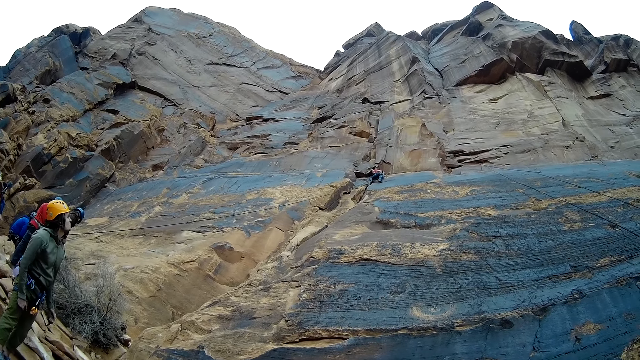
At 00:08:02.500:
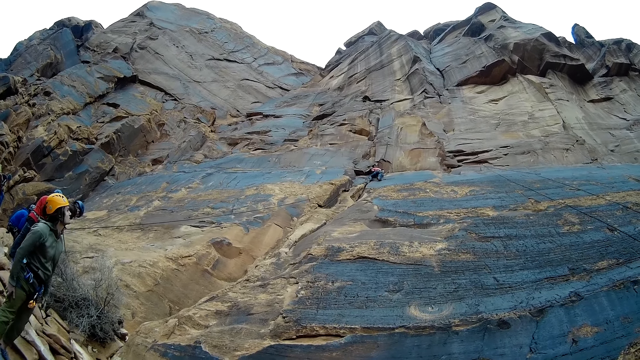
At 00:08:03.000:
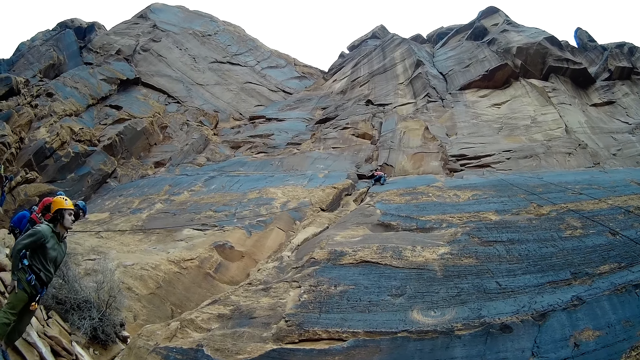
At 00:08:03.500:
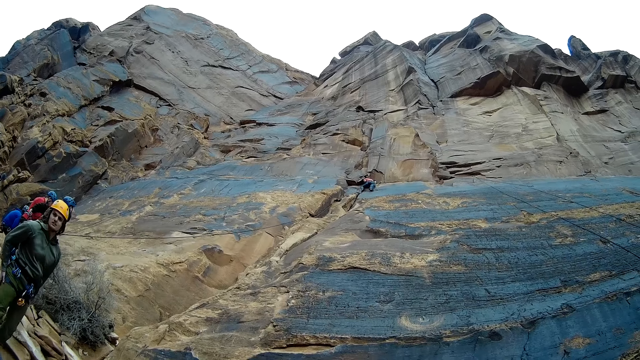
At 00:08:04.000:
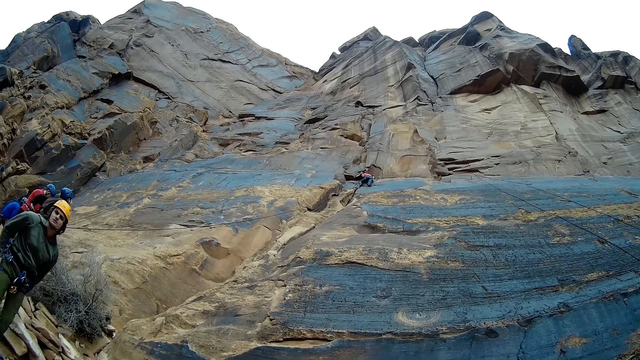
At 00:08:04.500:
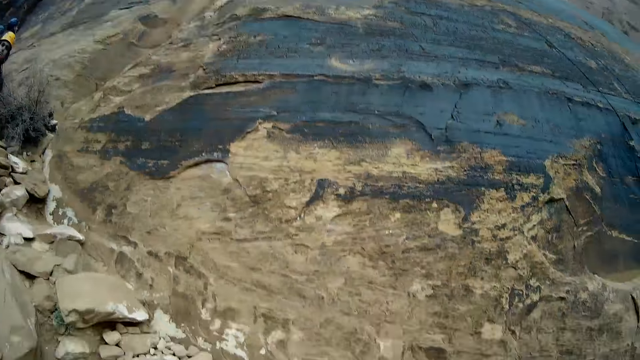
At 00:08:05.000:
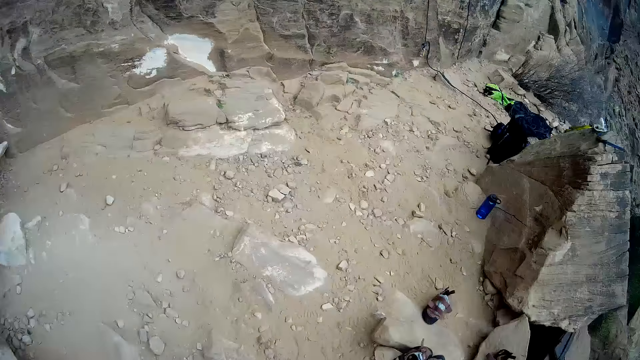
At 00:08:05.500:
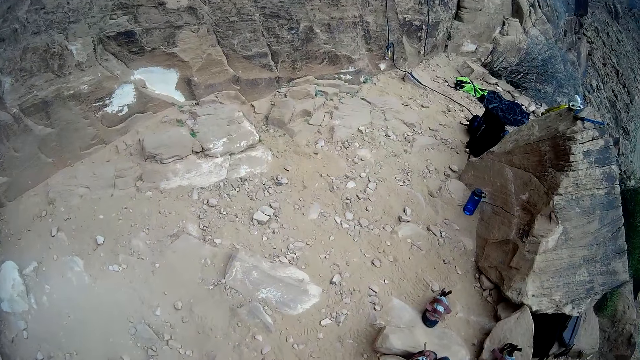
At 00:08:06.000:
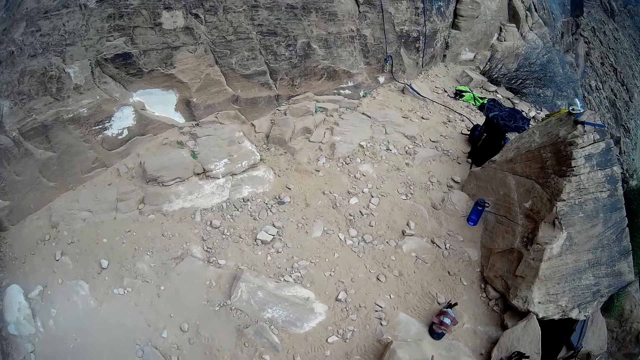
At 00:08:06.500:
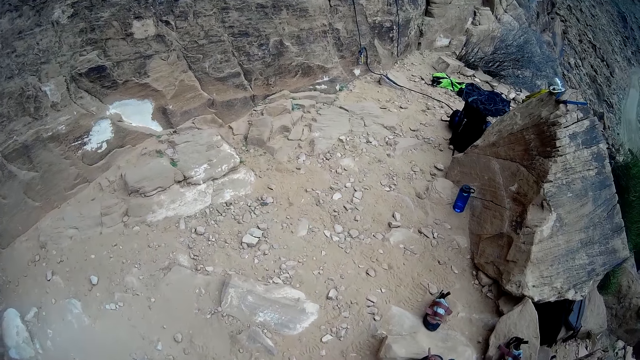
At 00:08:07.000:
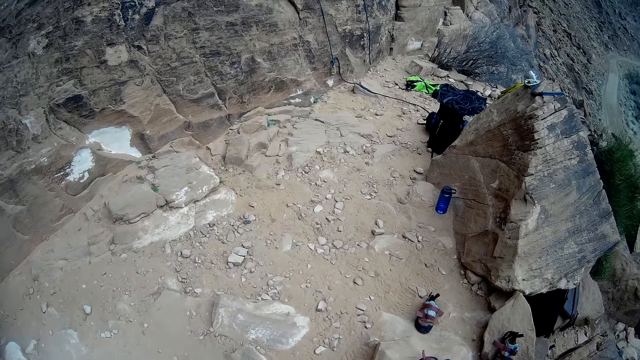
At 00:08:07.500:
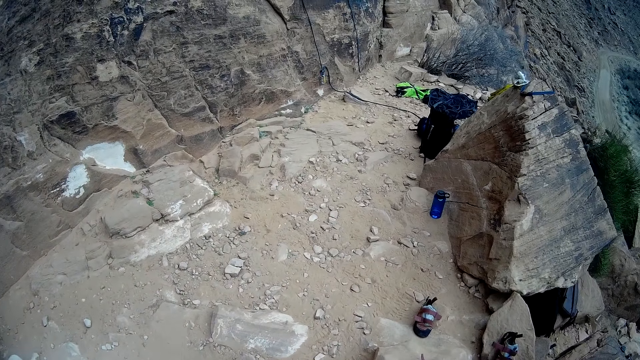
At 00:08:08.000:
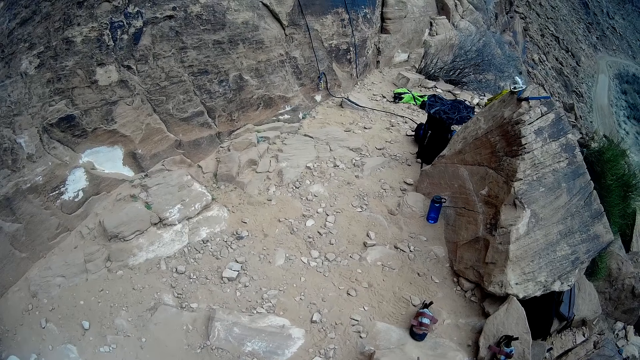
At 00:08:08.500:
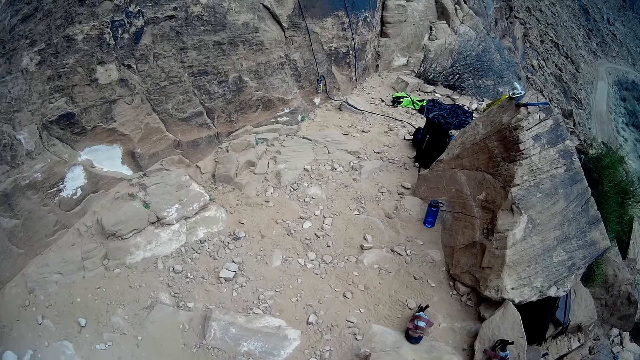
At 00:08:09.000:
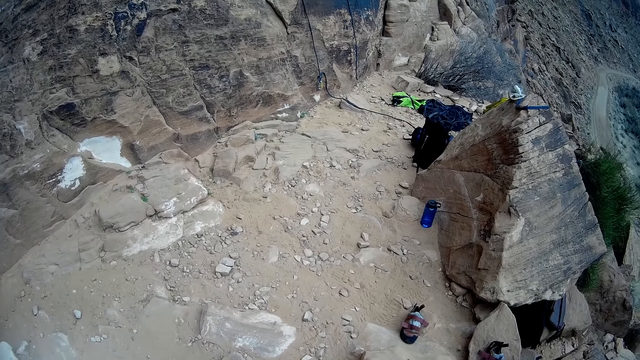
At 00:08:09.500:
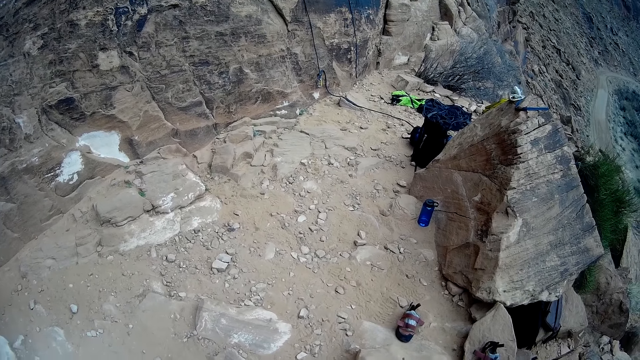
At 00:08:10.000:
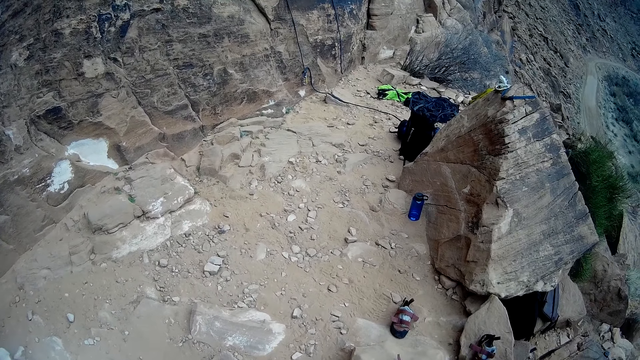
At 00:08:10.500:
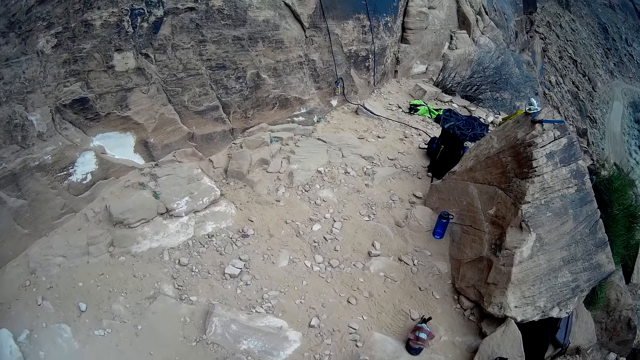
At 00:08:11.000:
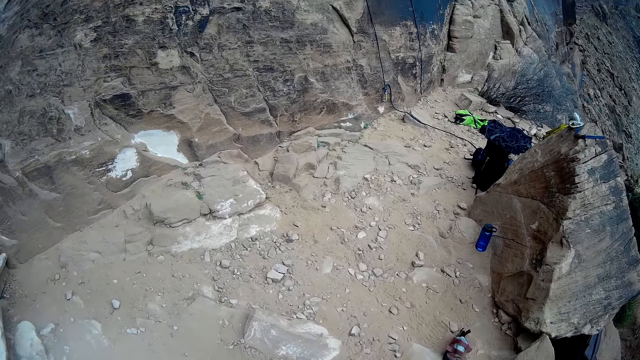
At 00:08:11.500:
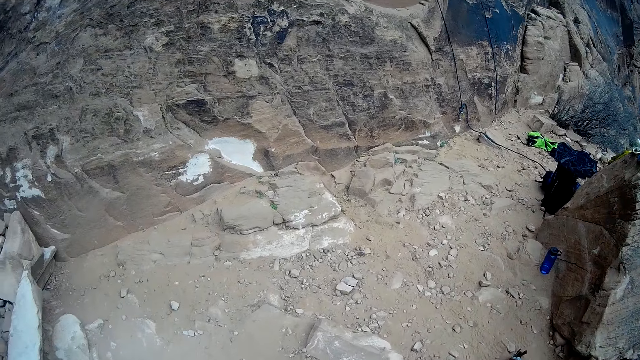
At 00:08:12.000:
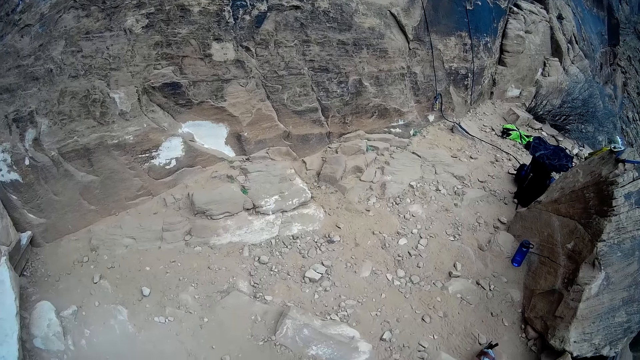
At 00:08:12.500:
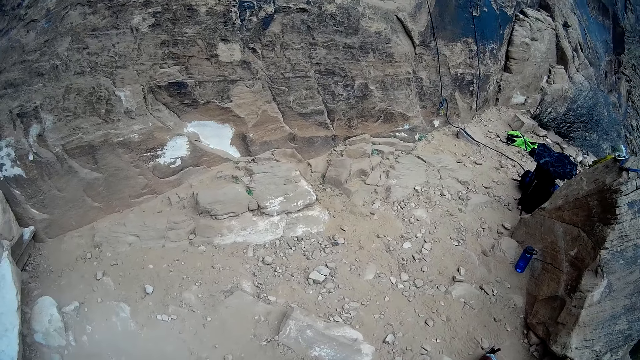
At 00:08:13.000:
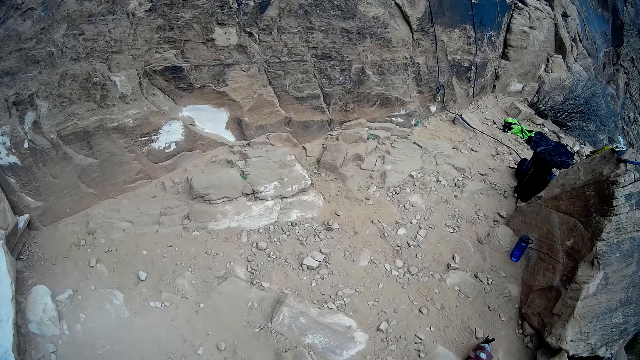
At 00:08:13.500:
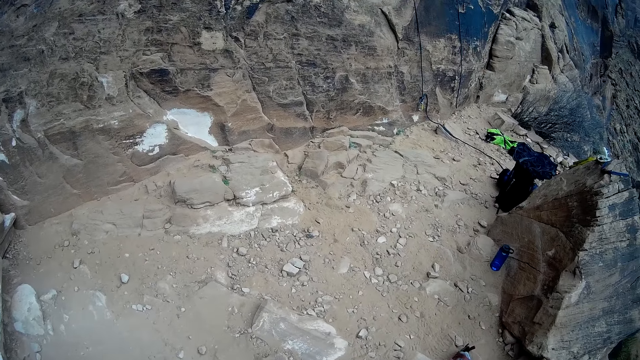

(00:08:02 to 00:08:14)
The camera wearer looks at the mountain. They look at the bottle.

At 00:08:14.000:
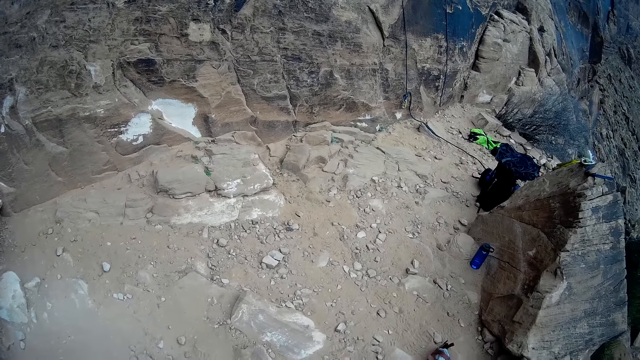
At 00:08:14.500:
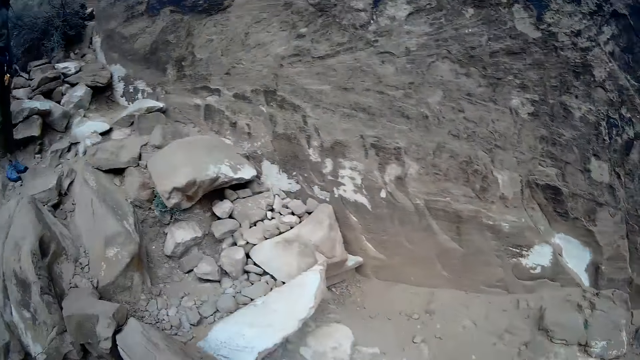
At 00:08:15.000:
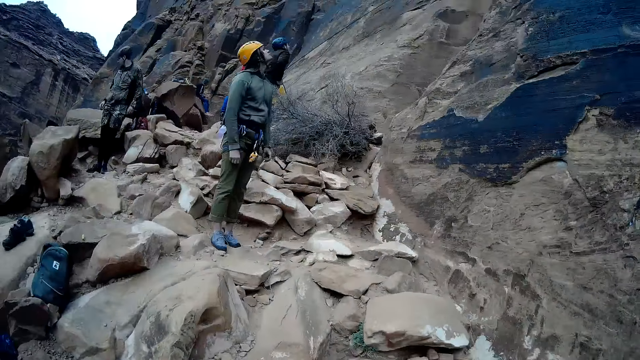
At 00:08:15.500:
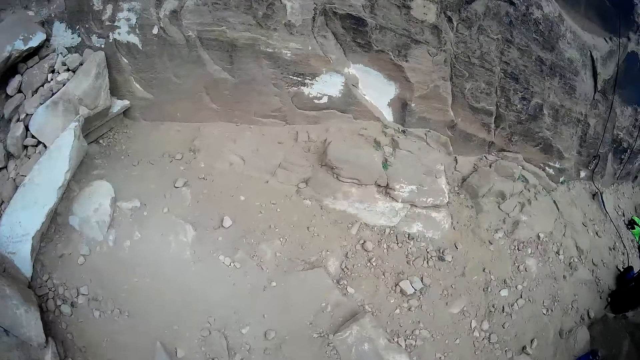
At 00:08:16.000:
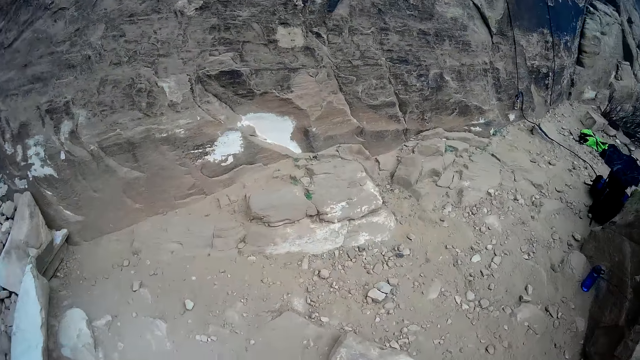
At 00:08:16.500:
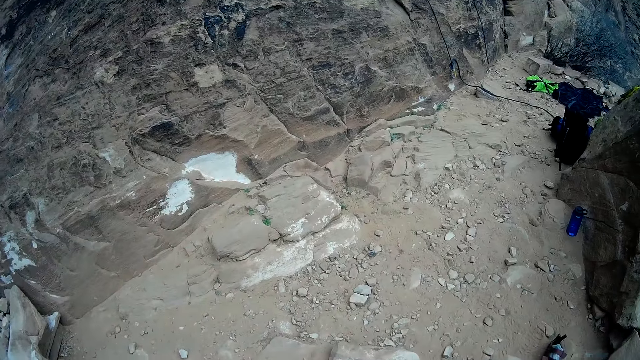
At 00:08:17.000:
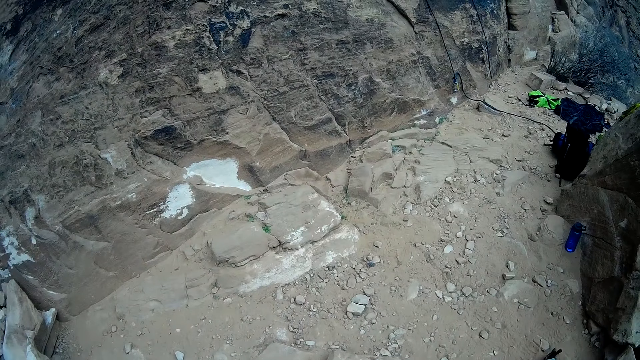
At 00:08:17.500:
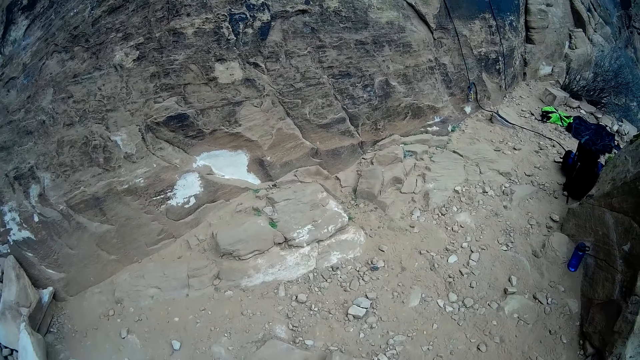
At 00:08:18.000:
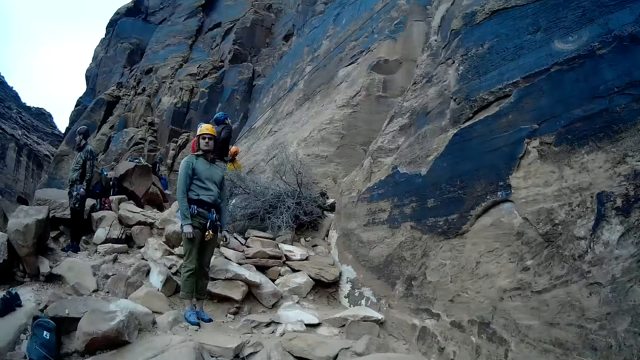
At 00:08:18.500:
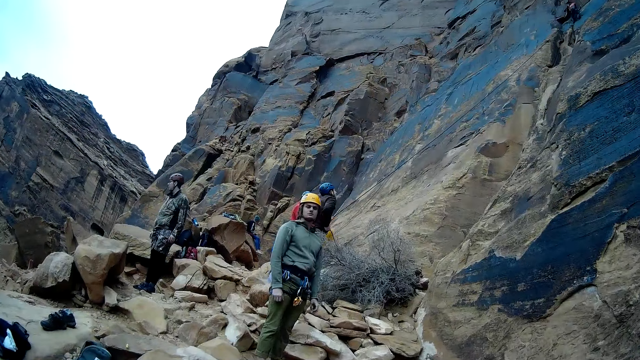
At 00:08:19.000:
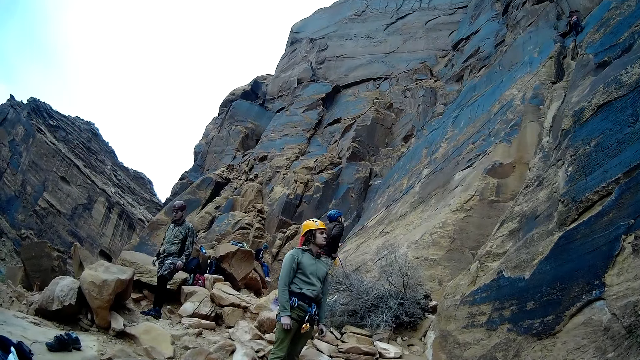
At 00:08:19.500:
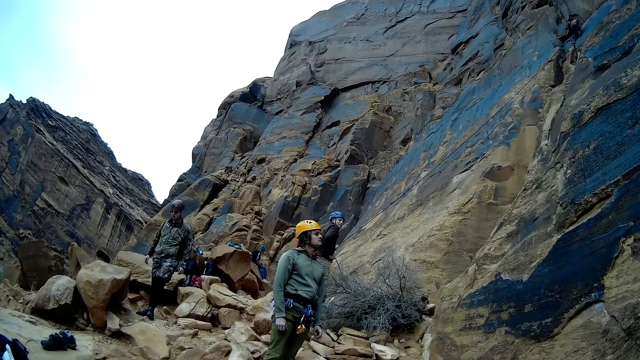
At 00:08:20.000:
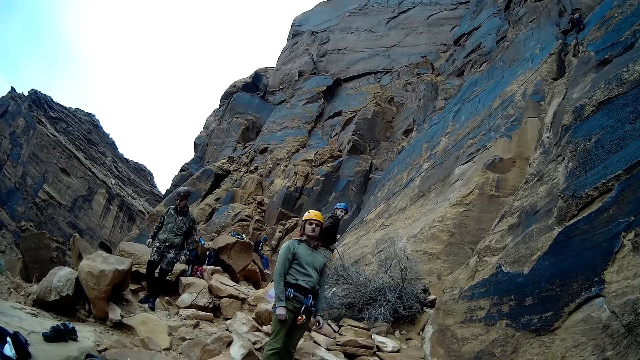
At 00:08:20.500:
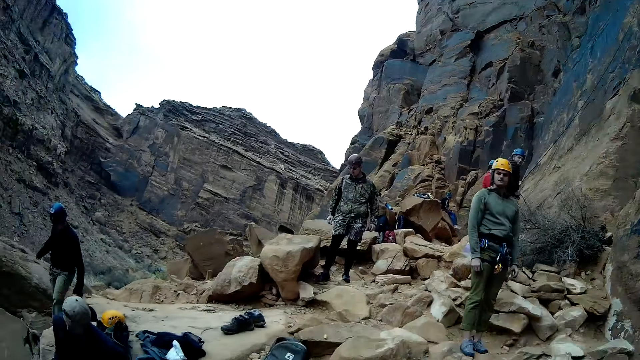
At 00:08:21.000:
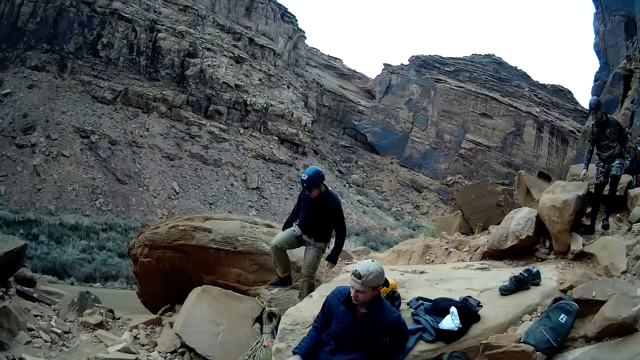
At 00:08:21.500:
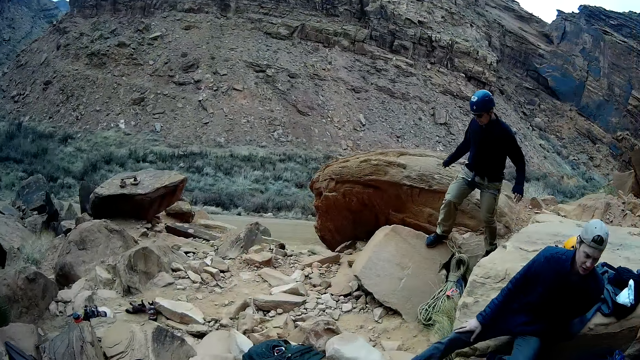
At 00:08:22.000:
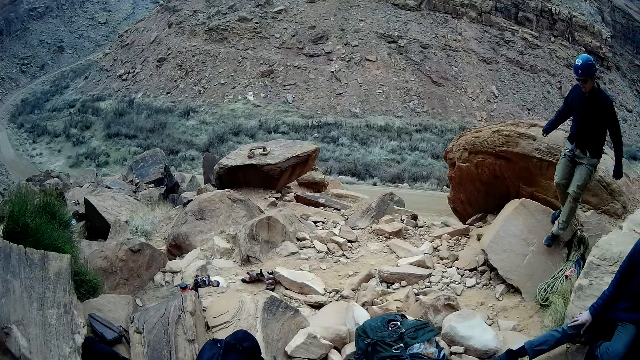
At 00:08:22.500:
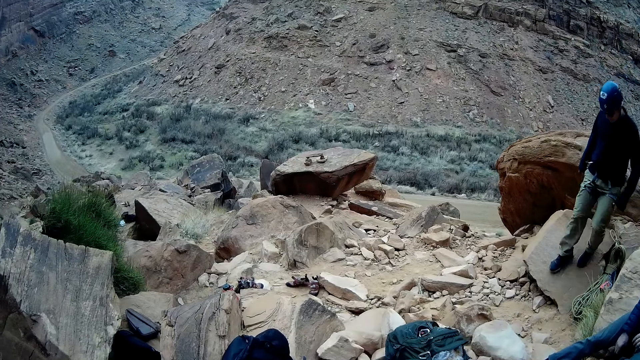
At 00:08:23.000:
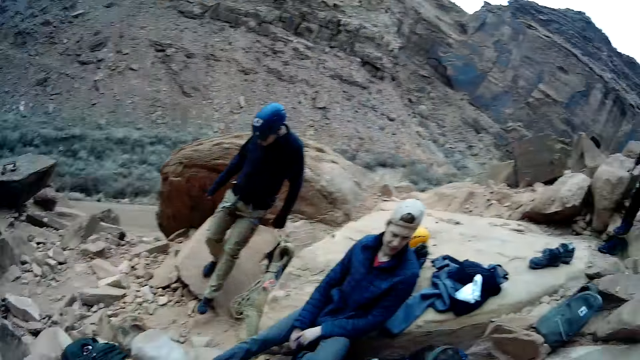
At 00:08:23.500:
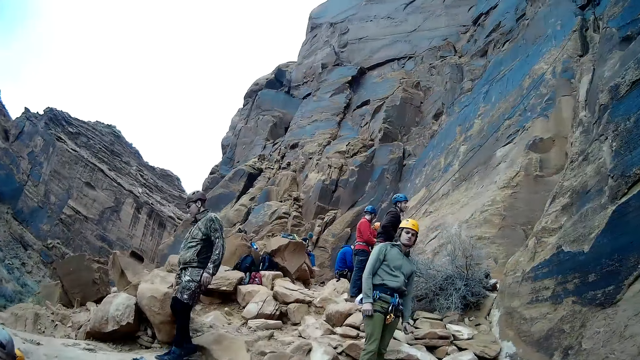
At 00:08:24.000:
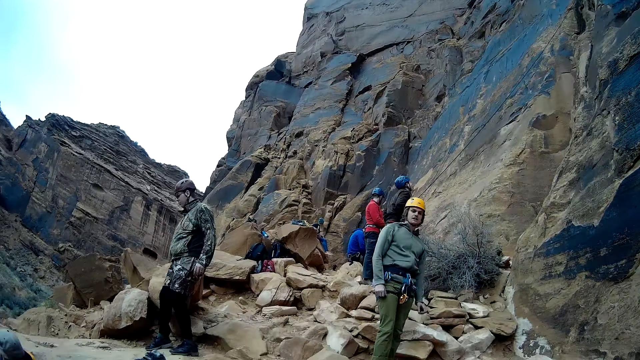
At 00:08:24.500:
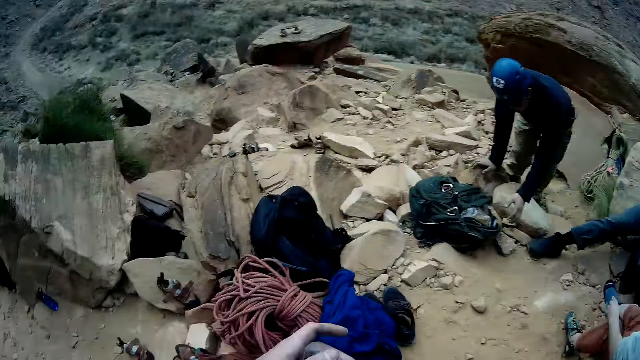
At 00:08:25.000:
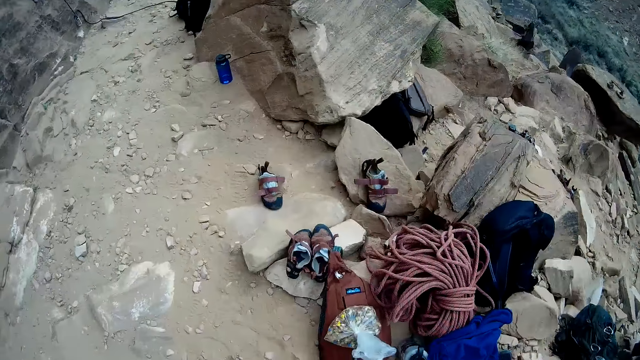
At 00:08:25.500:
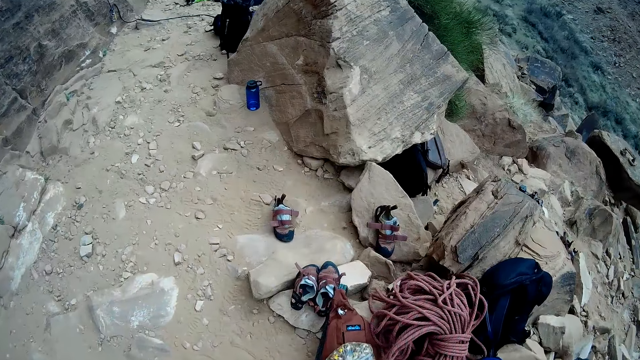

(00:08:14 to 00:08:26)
The camera wearer looks at a man.
